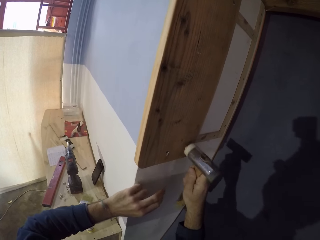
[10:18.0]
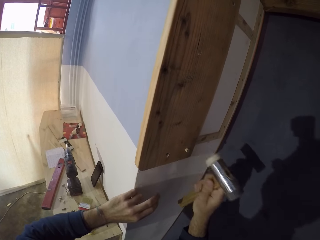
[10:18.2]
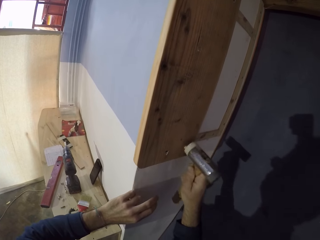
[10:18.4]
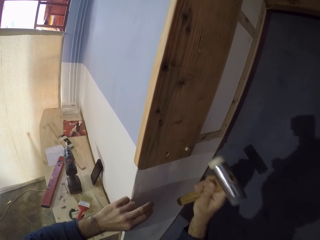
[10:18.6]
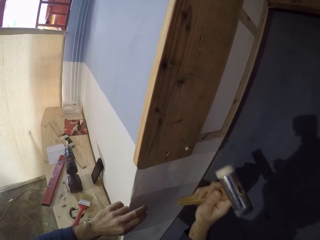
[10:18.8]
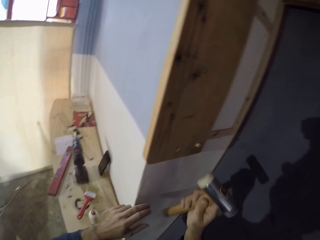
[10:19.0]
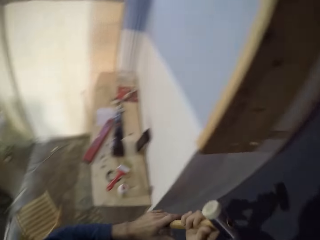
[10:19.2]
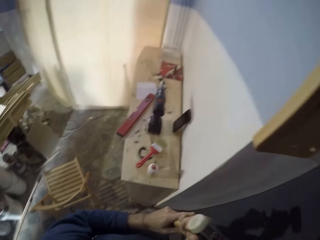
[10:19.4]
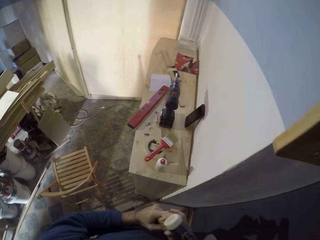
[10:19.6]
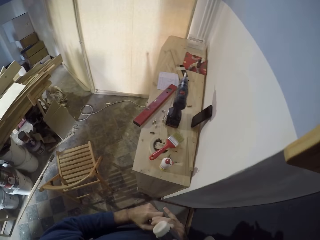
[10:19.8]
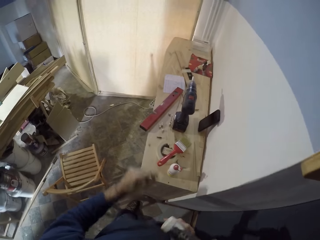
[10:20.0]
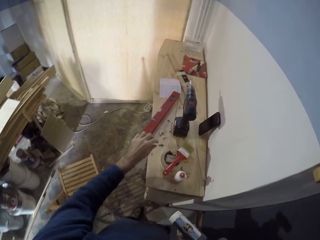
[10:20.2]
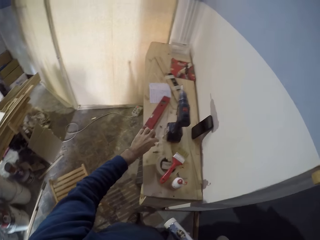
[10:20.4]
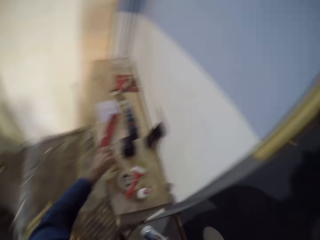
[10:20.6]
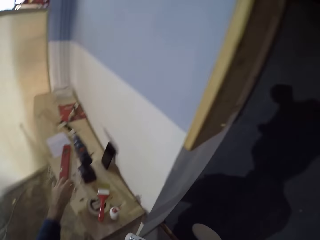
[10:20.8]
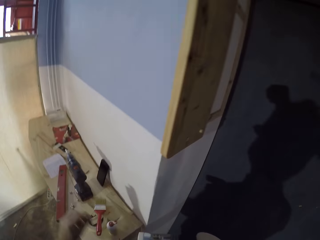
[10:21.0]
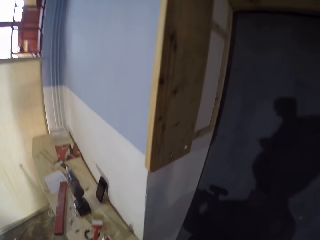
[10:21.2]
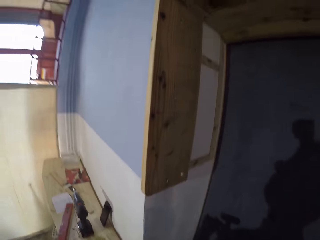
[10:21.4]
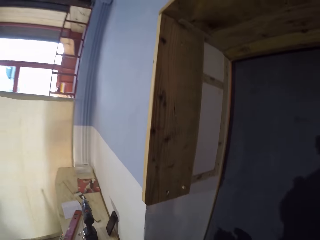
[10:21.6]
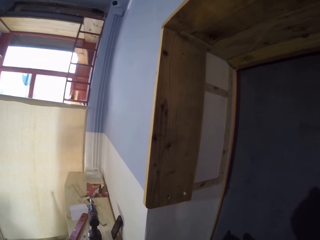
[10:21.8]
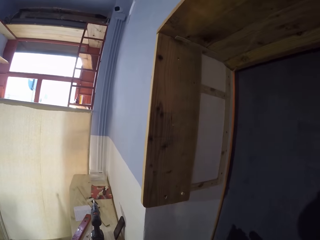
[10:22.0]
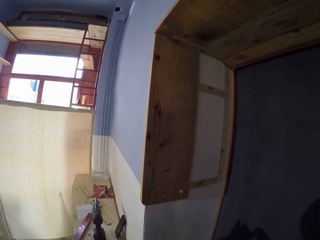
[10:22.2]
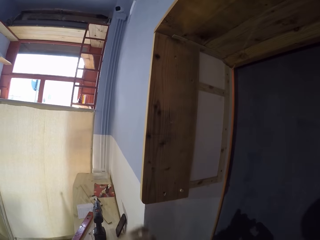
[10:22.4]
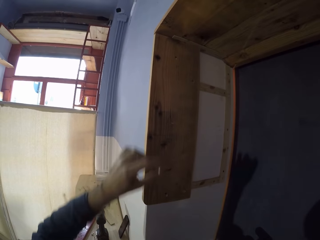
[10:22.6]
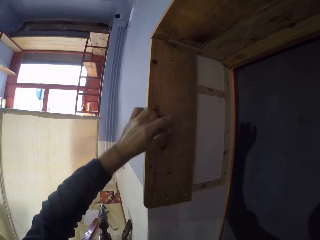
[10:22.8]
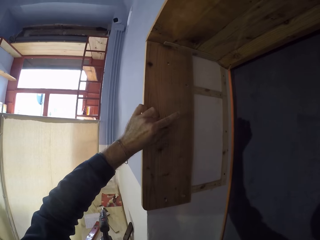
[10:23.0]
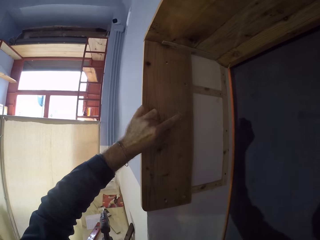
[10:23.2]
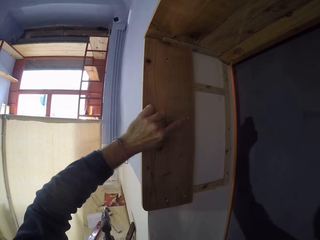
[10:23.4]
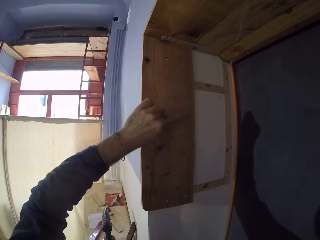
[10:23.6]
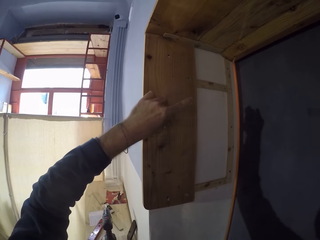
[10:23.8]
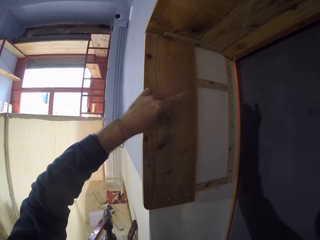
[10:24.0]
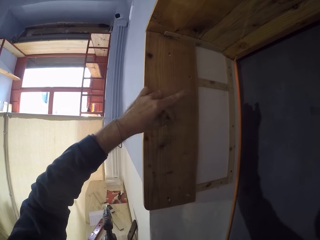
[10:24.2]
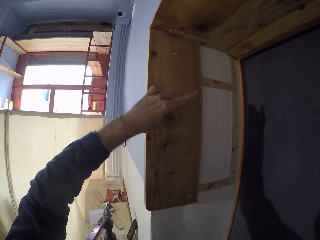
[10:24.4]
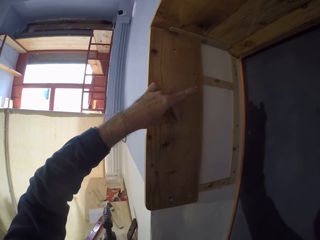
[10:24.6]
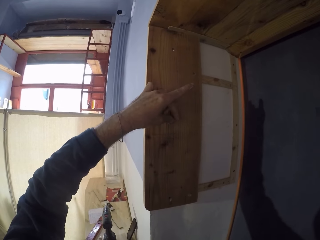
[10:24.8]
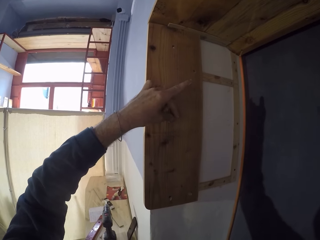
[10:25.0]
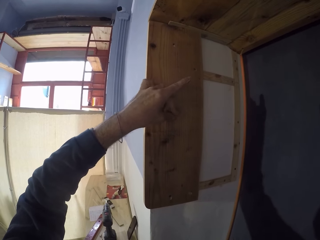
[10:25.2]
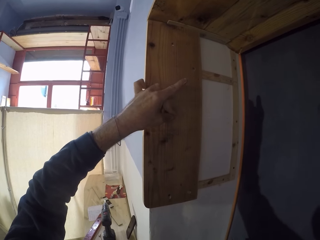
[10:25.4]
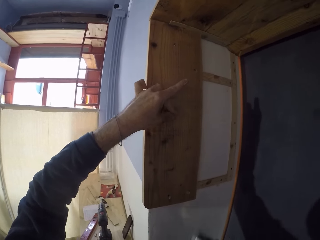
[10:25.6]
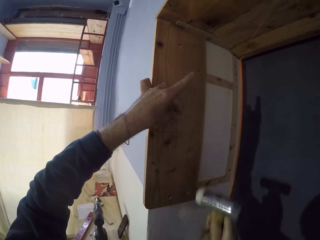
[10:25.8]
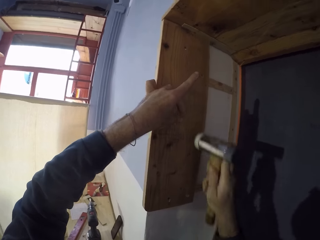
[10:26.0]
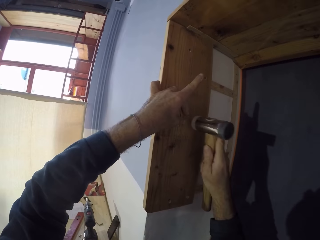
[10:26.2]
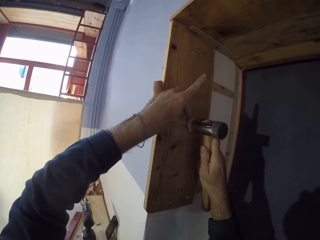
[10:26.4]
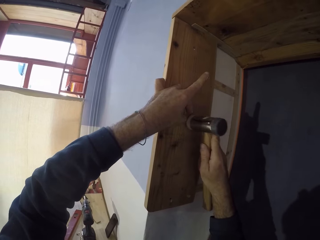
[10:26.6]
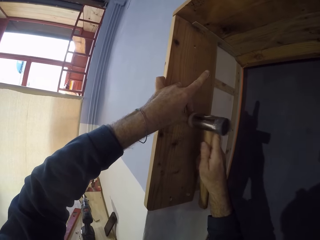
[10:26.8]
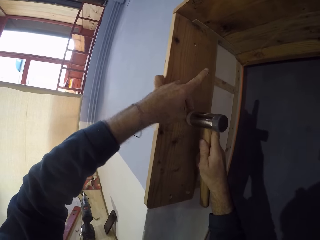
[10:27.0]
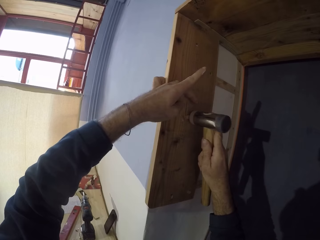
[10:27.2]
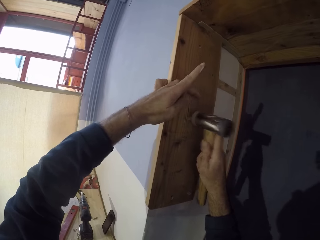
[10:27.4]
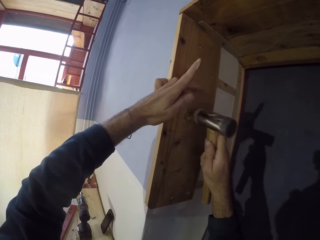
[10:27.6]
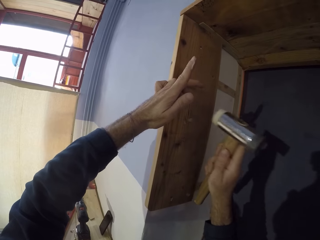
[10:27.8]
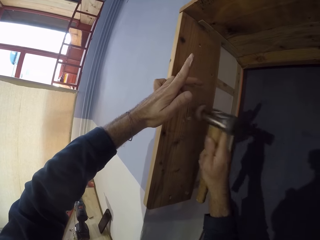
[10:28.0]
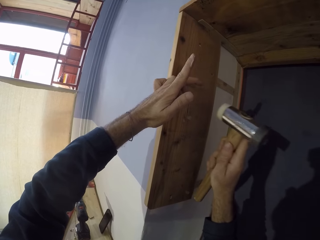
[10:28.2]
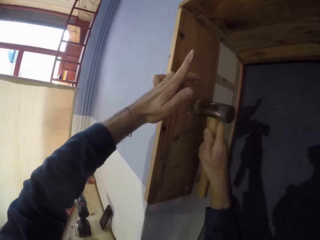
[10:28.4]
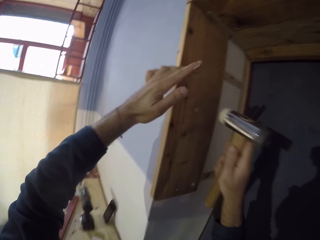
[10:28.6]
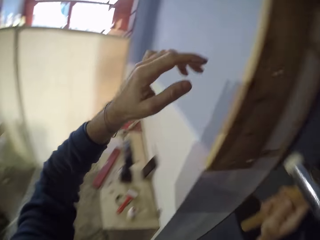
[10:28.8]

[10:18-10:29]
The camera wearer holds the hammer with both hands. He moves the hammer. He makes a step. He picks a wooden pin from the bench with his left hand. He makes a step. He looks at the wood. He inserts the wooden pin in his left hand in the hole of the wooden frame. He nails the wooden pin with the hammer in his right hand.

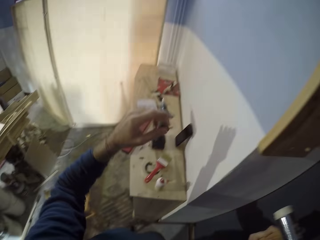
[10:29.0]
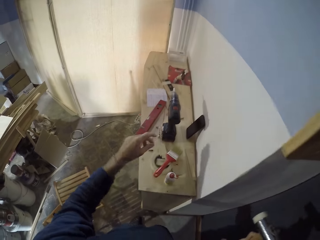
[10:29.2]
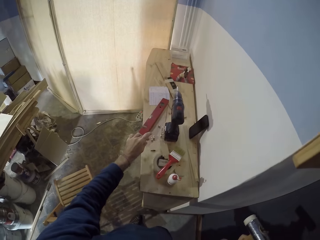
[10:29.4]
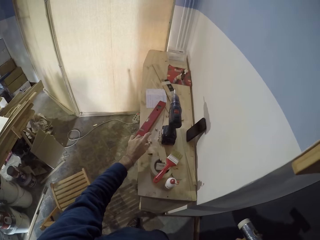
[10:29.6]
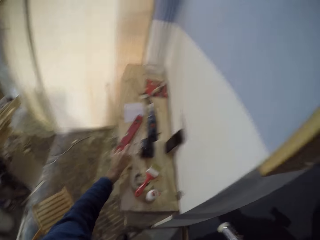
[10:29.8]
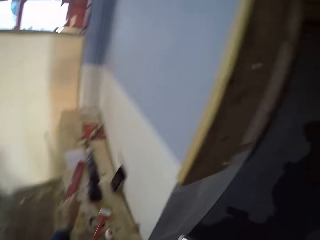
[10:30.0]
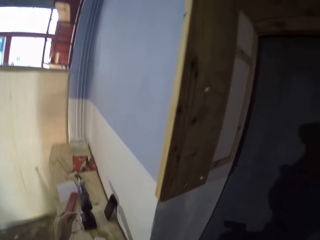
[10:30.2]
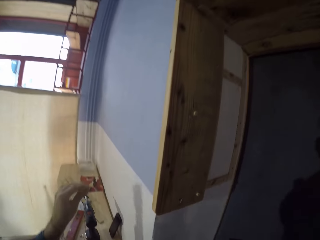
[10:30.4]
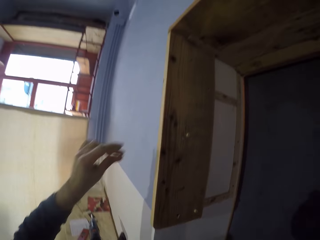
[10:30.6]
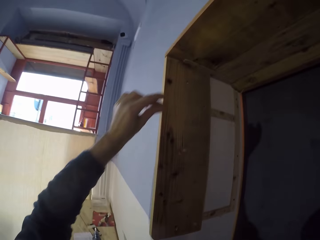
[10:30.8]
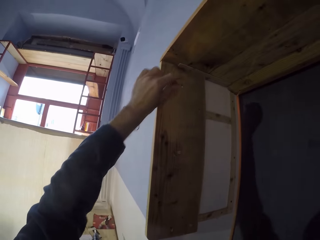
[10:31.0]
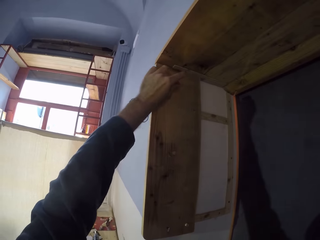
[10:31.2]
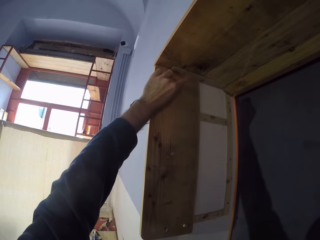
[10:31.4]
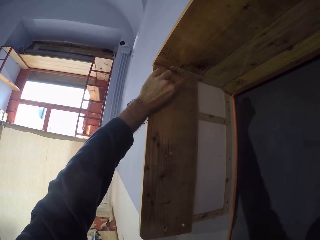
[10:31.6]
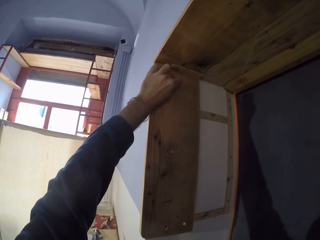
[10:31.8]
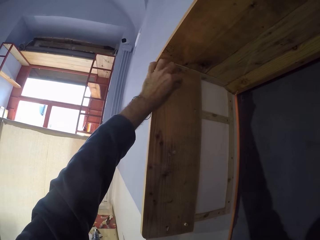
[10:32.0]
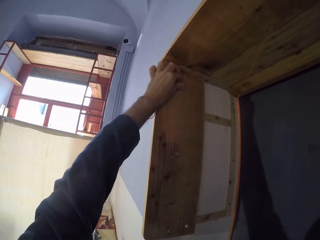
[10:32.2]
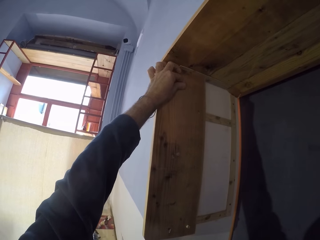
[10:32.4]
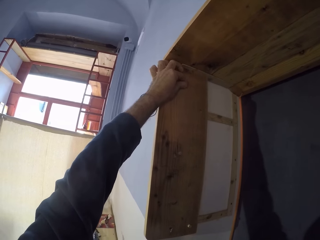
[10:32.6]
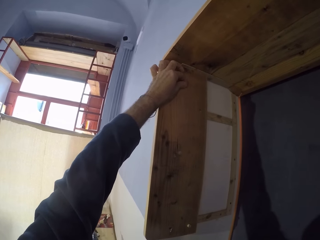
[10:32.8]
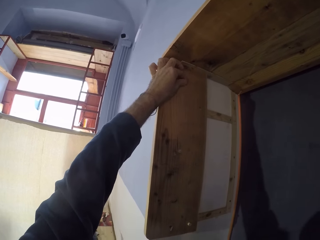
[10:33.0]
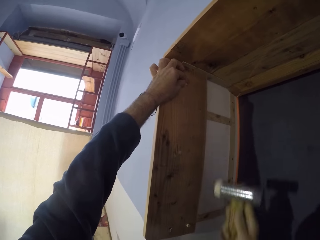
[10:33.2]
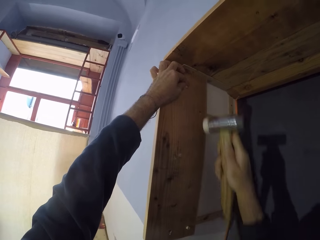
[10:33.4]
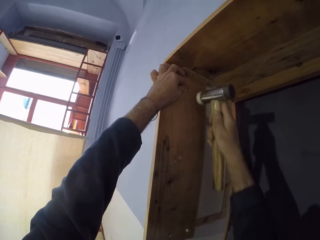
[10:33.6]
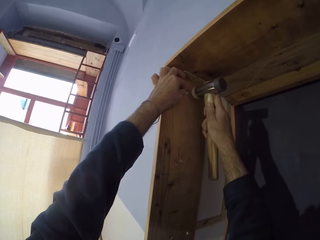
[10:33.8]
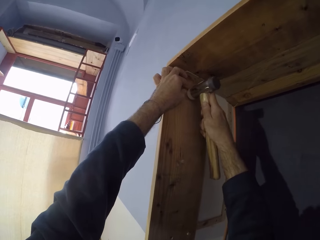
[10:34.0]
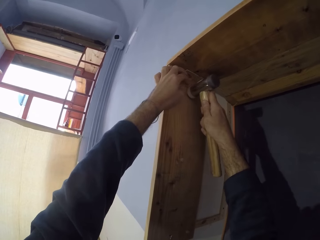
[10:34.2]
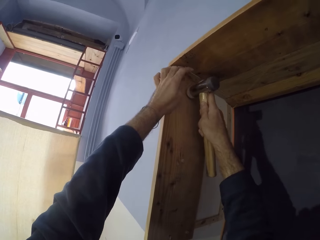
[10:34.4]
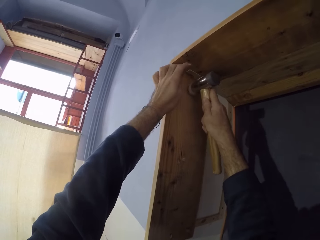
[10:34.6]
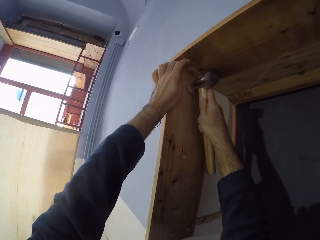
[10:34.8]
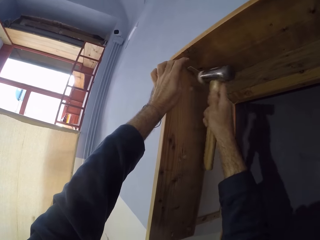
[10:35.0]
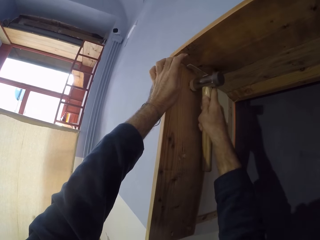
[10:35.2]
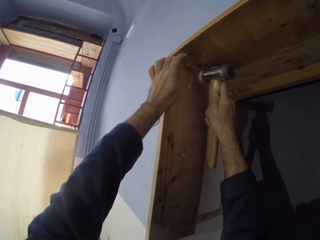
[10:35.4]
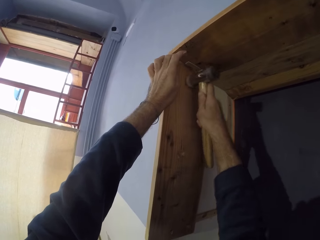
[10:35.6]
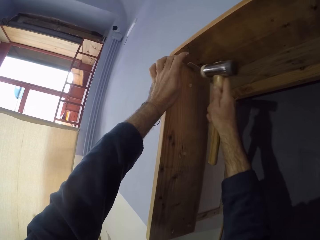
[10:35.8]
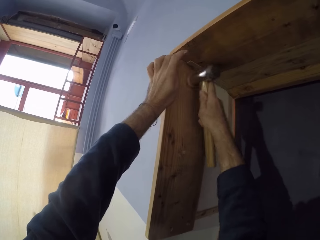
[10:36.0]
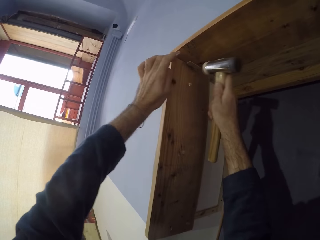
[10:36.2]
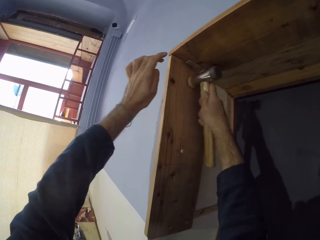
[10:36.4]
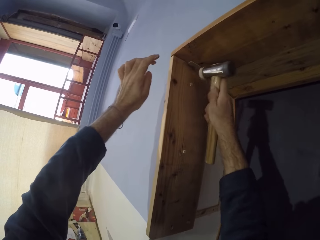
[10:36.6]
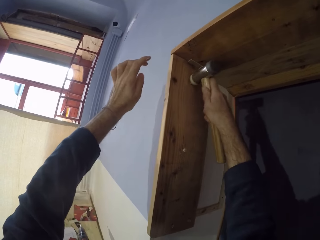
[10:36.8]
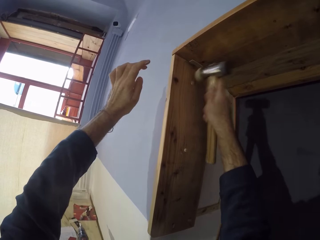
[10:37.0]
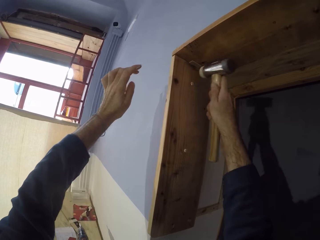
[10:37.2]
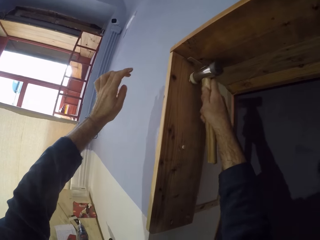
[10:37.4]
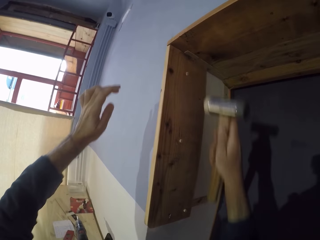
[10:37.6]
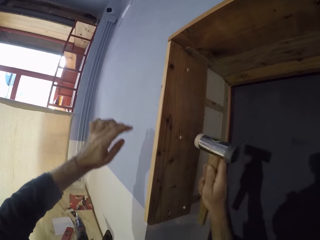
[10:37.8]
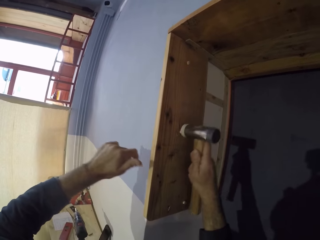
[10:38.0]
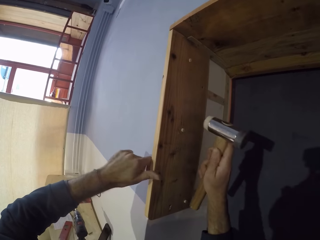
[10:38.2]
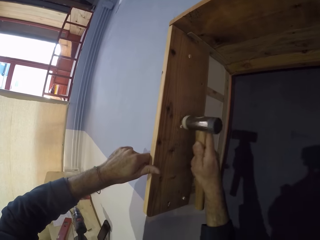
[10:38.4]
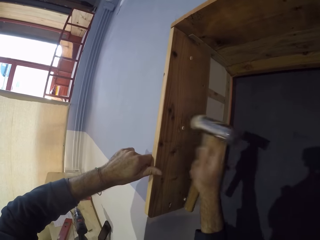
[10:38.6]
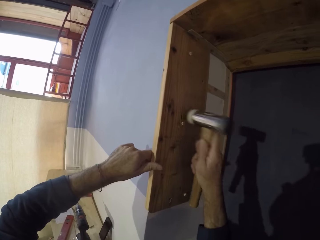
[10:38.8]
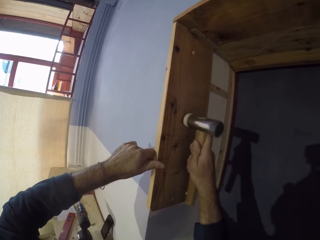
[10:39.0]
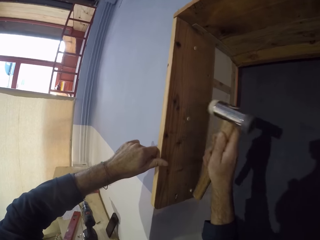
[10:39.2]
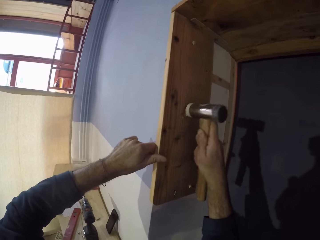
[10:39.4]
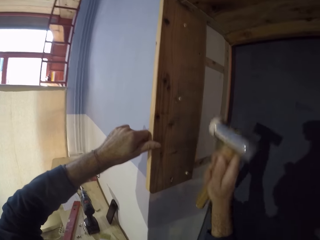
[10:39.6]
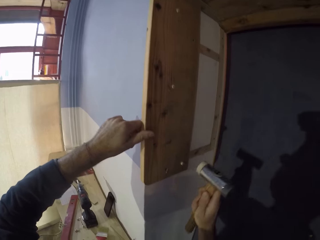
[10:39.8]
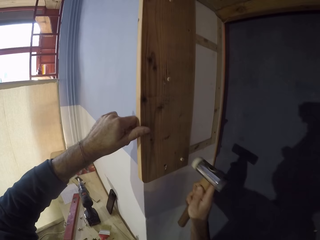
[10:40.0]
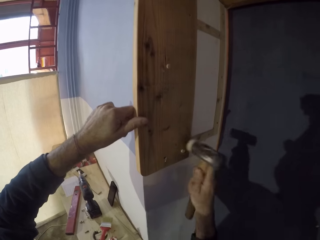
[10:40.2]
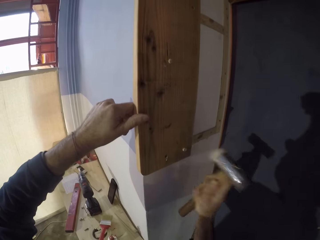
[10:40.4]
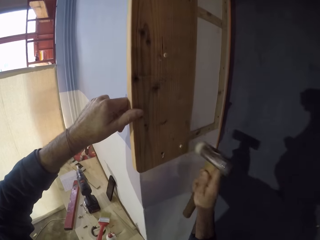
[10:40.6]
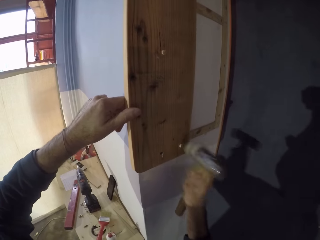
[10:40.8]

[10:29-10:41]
The camera wearer pulls back both hands. He picks a wooden pin or nail from the bench with his left hand. He lifts the nail. He inserts the wooden pin in his left hand in the hole of the wooden frame. He lifts the hammer. He nails the wooden pin with the hammer in his right hand. He touches the wooden frame with his left hand. He moves both hands. He hits the nail with the hammer.
